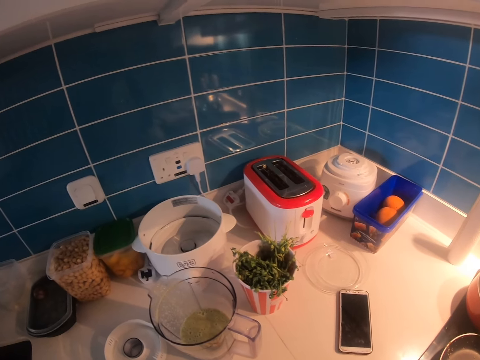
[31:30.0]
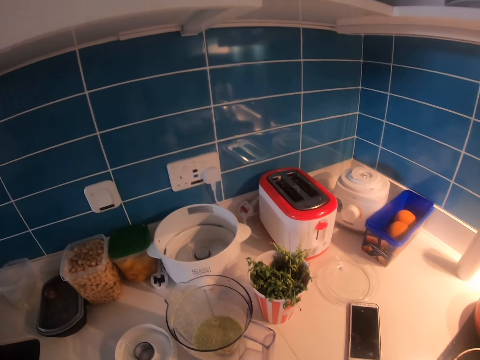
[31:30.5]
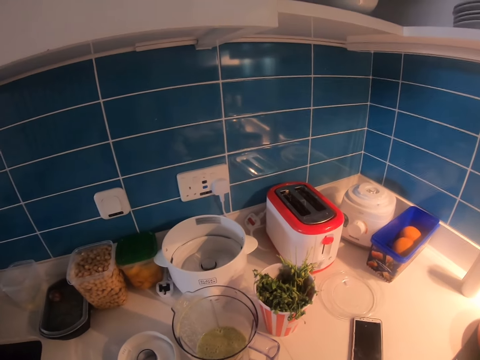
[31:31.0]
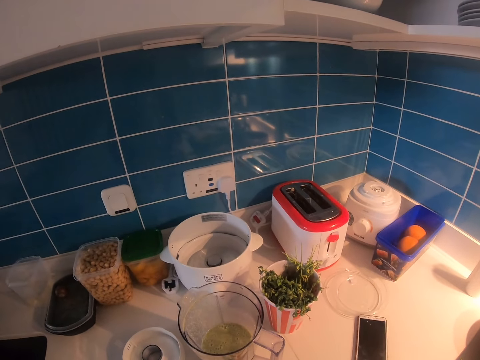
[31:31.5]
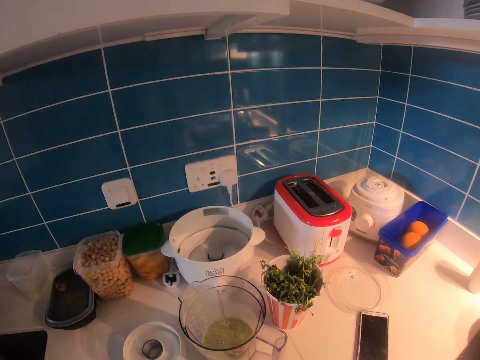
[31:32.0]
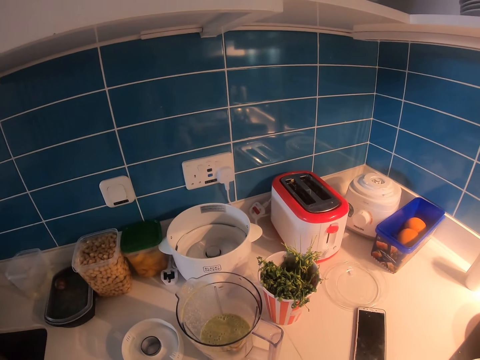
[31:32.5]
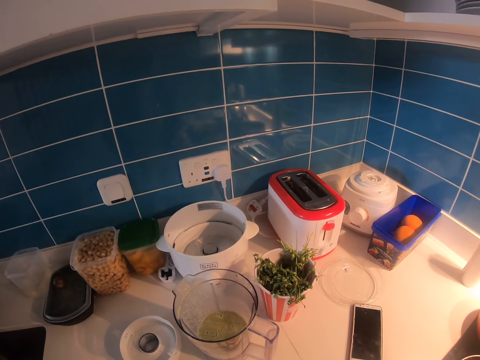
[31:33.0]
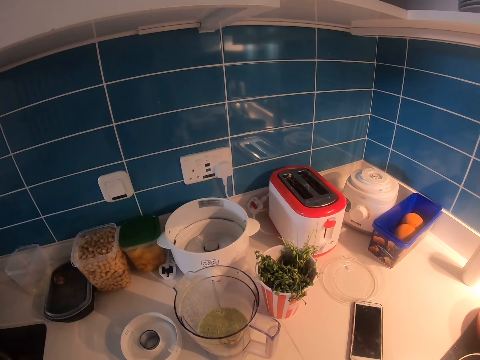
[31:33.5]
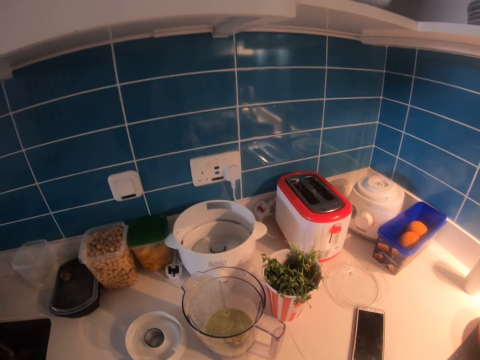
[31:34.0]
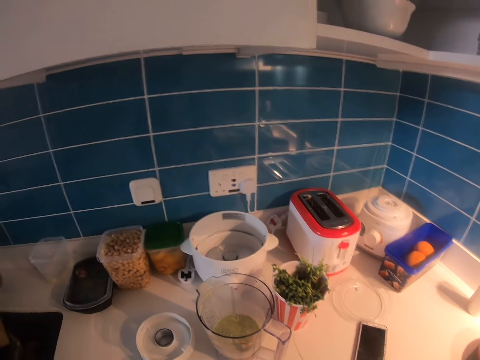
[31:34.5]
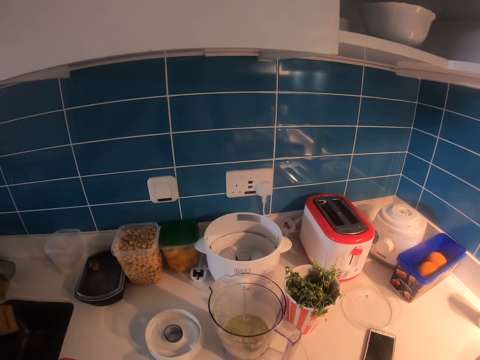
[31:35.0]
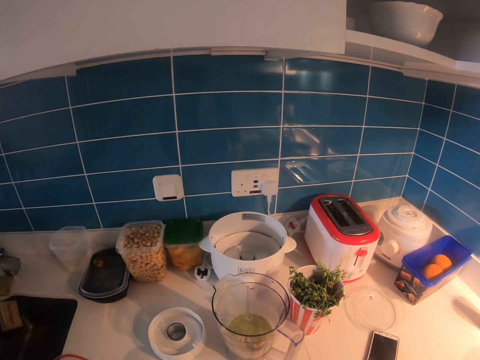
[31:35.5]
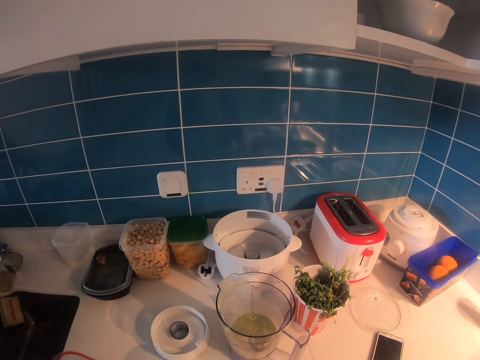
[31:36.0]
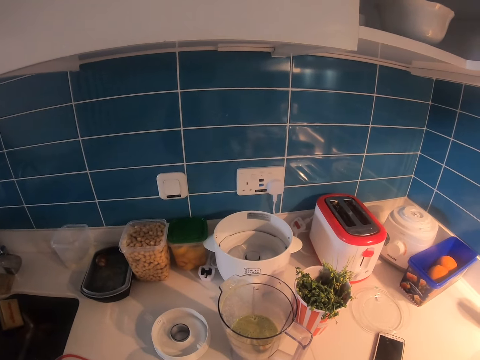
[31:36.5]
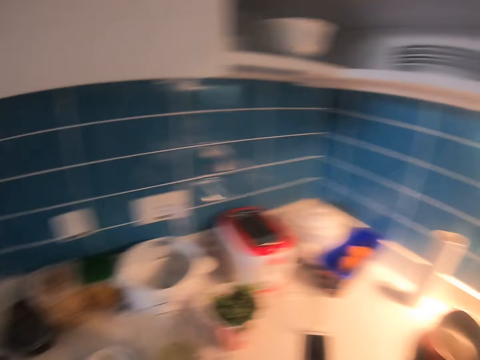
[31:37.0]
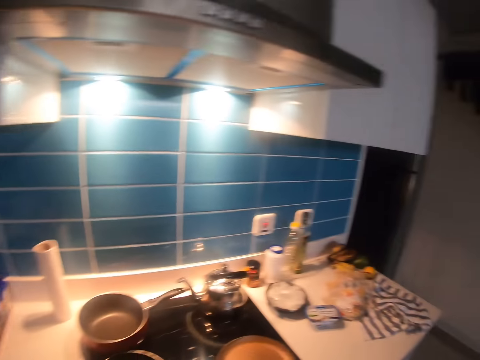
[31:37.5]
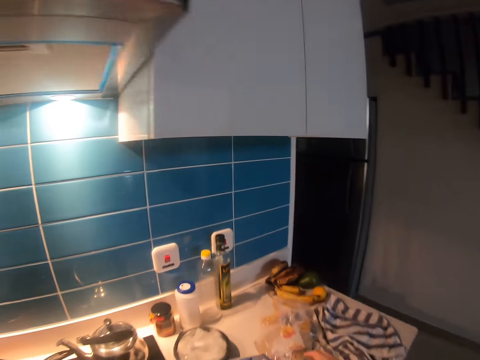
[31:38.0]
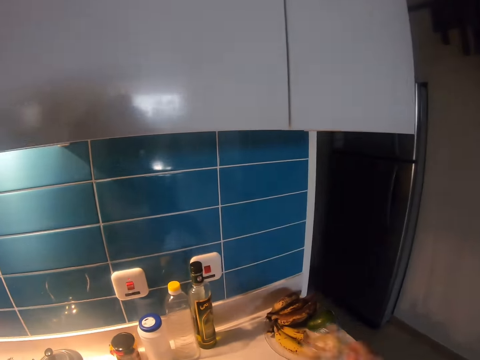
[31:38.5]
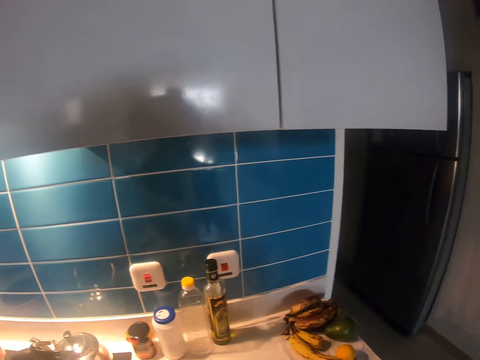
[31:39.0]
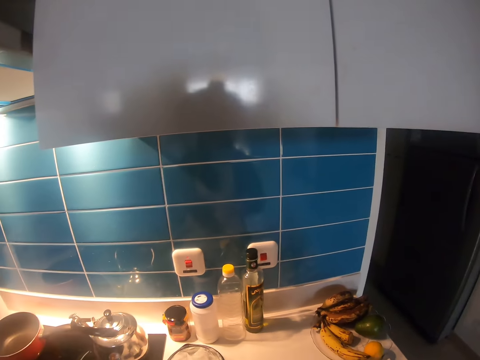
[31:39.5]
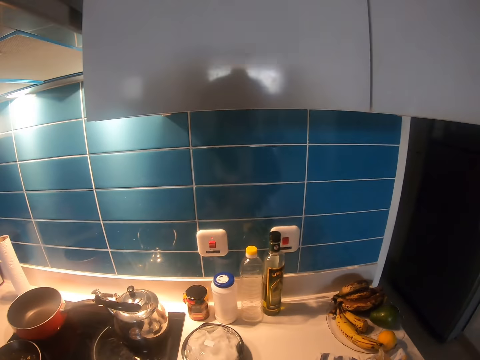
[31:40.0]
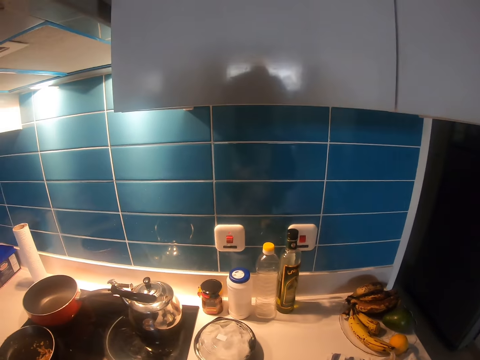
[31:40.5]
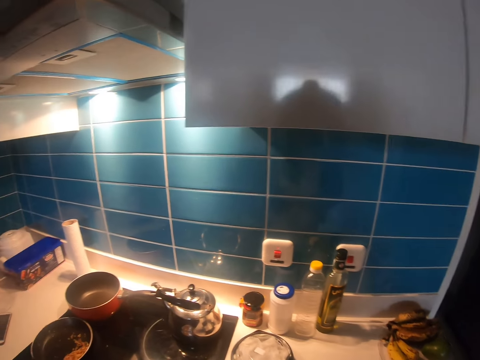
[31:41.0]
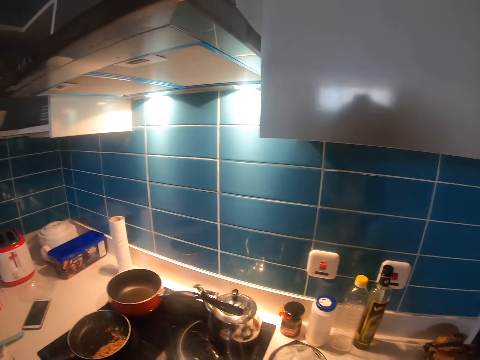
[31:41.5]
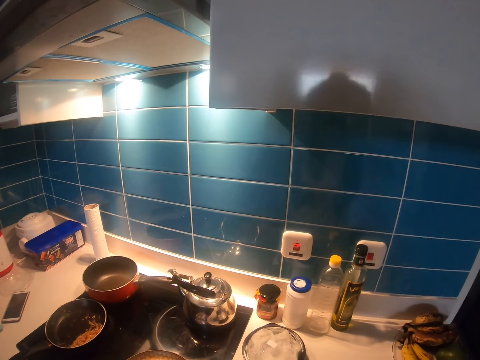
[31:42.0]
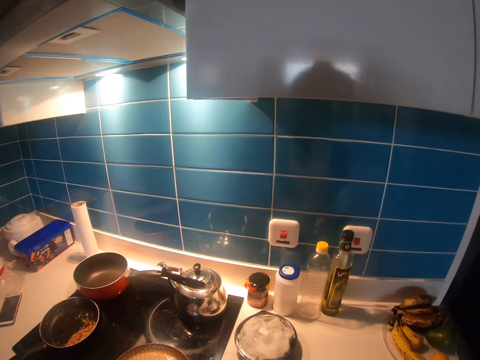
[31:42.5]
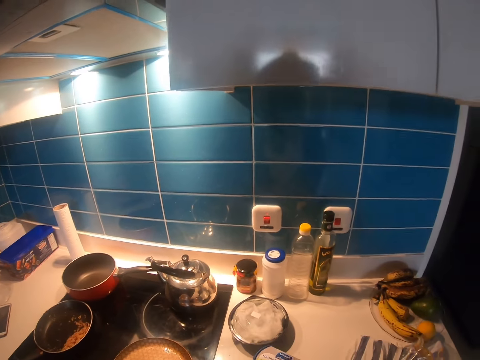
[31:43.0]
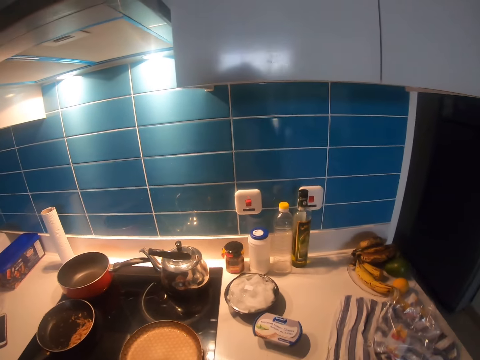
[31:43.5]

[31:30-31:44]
The camera wearer picks up the plastic paper from the plastic bag. He looks around. He moves his body.

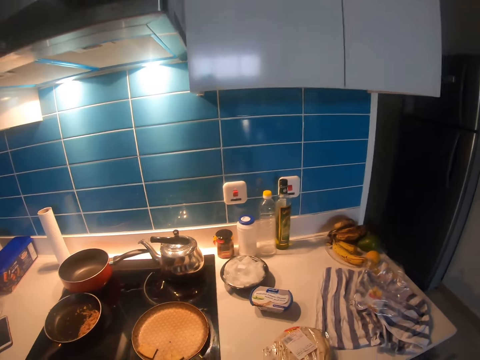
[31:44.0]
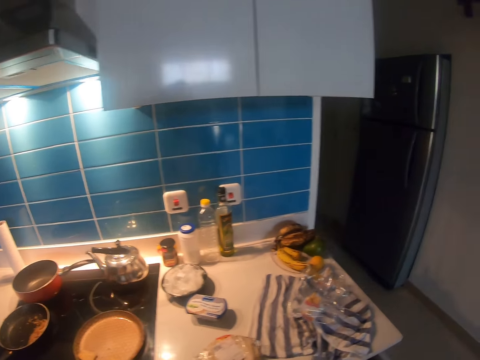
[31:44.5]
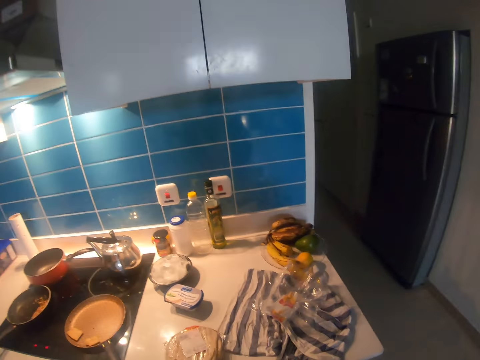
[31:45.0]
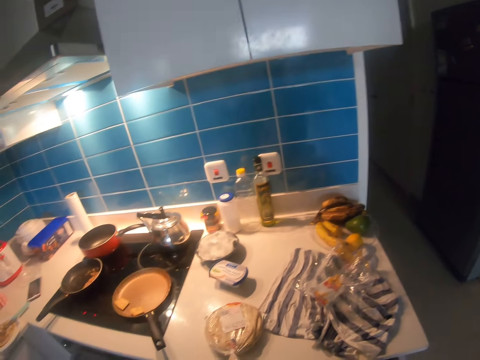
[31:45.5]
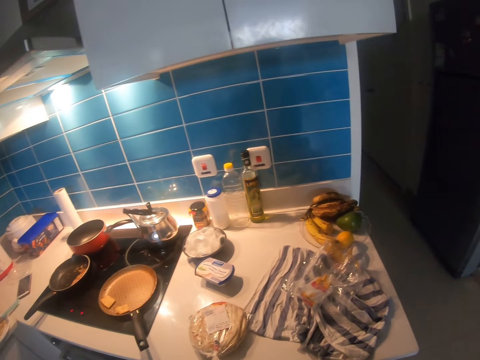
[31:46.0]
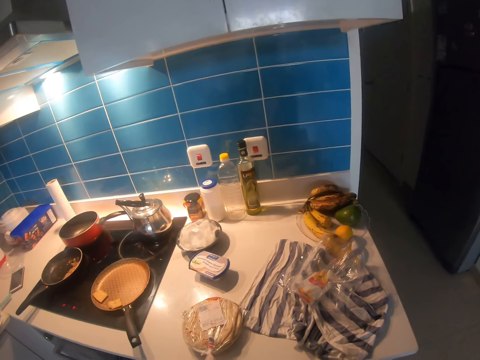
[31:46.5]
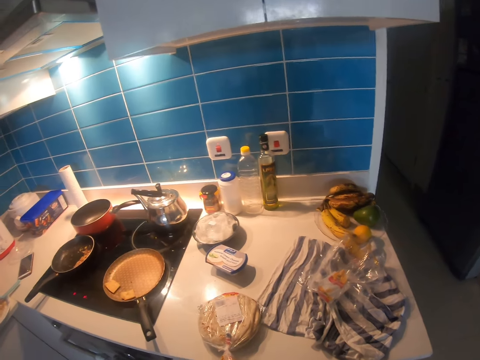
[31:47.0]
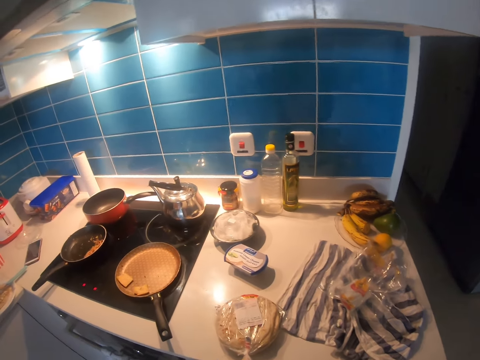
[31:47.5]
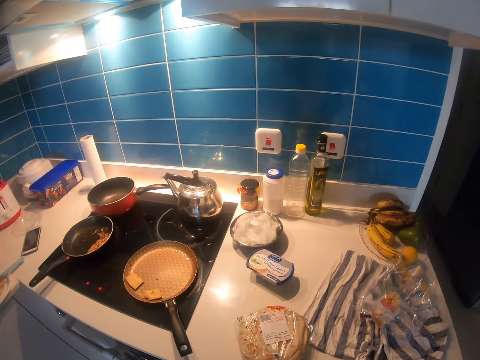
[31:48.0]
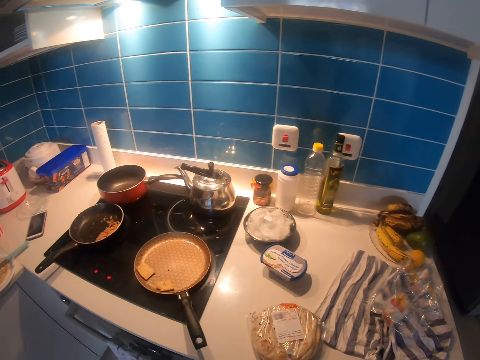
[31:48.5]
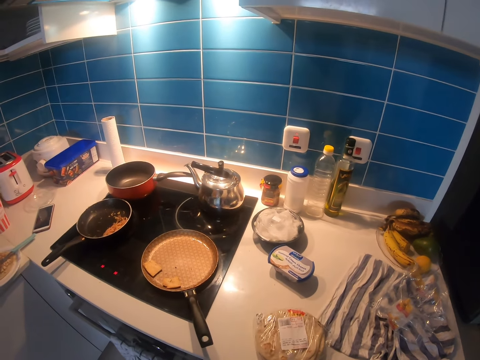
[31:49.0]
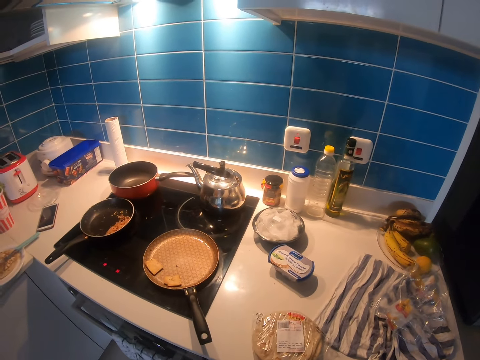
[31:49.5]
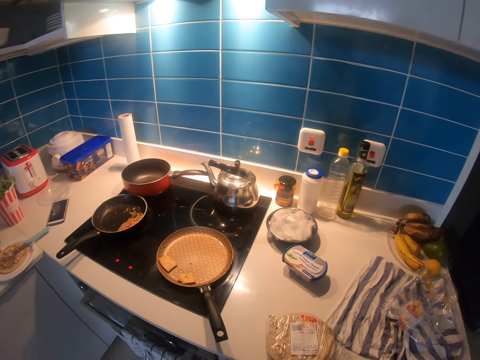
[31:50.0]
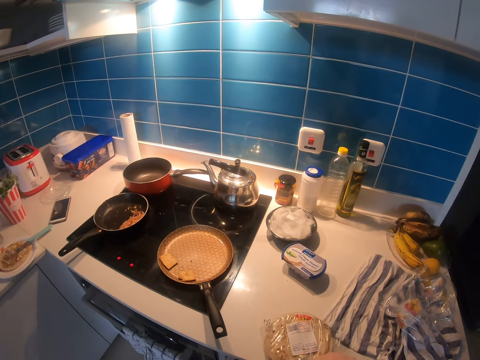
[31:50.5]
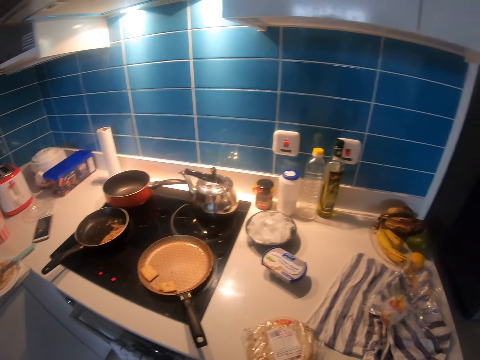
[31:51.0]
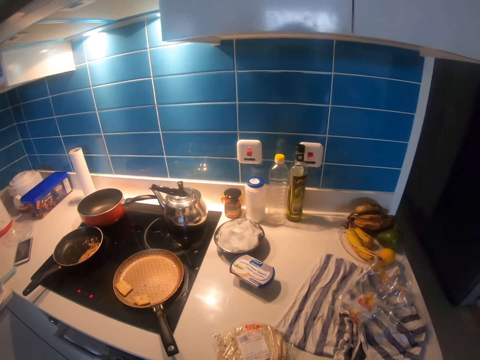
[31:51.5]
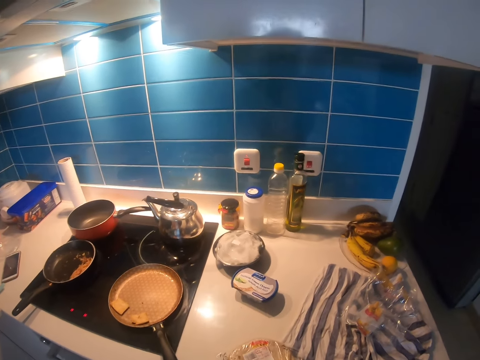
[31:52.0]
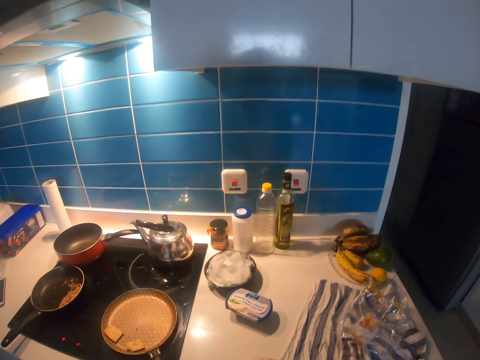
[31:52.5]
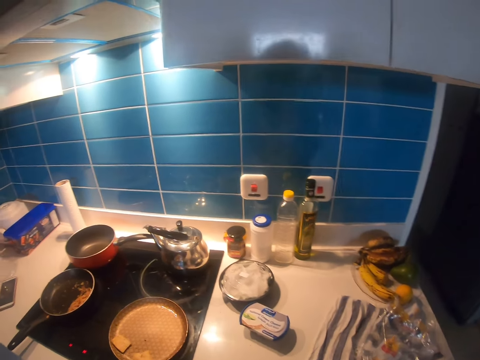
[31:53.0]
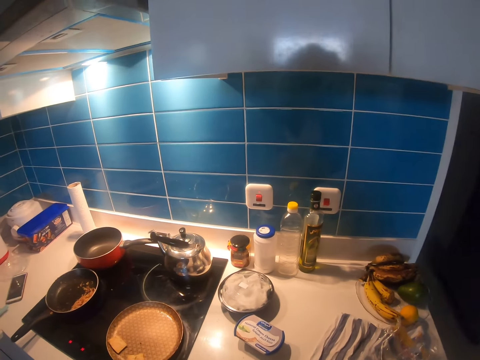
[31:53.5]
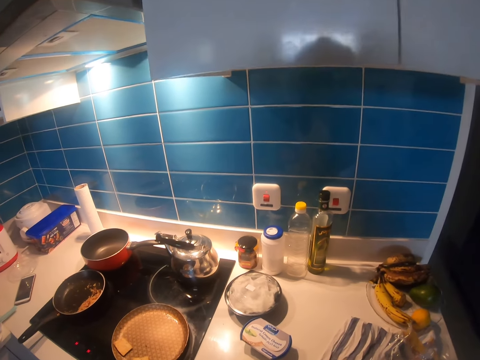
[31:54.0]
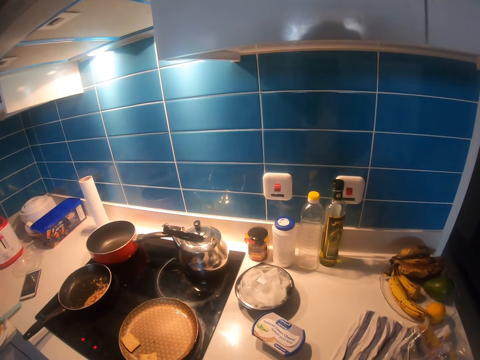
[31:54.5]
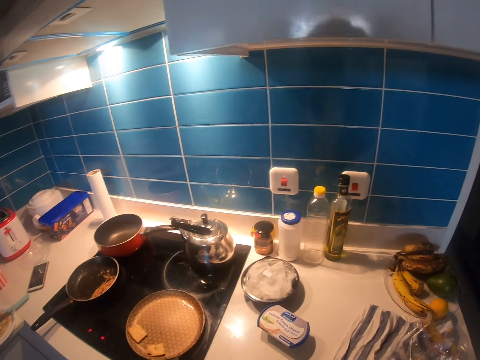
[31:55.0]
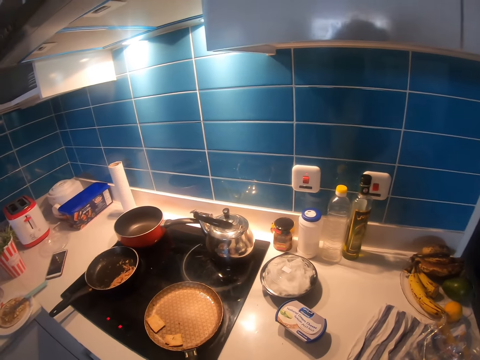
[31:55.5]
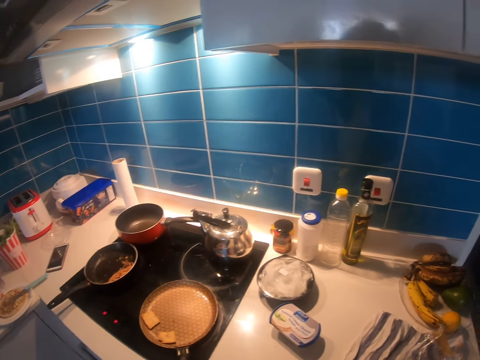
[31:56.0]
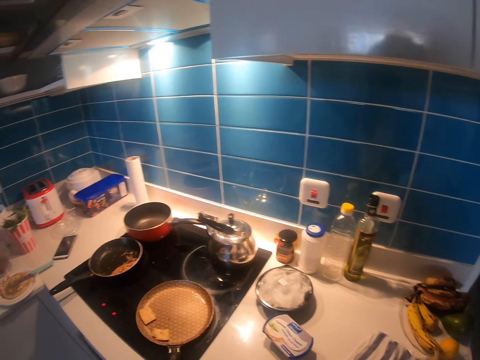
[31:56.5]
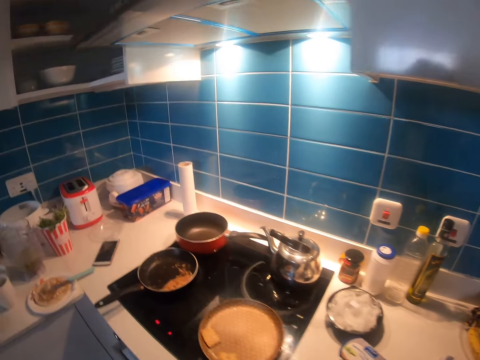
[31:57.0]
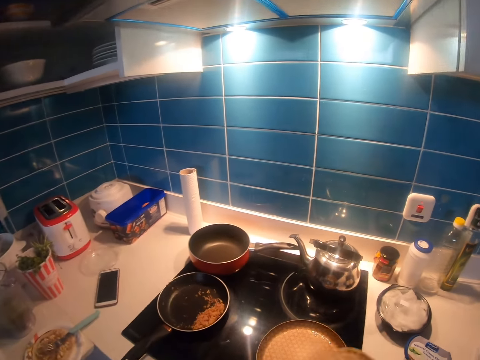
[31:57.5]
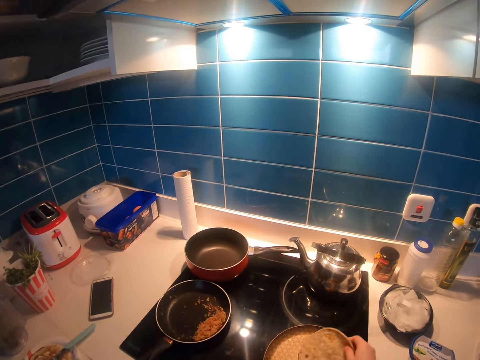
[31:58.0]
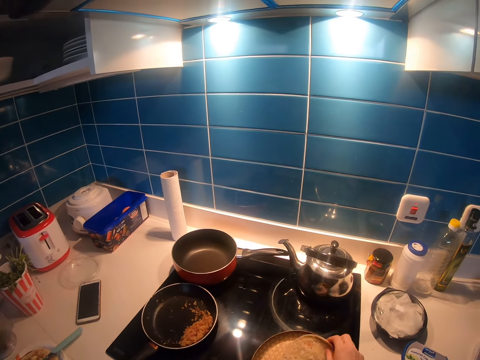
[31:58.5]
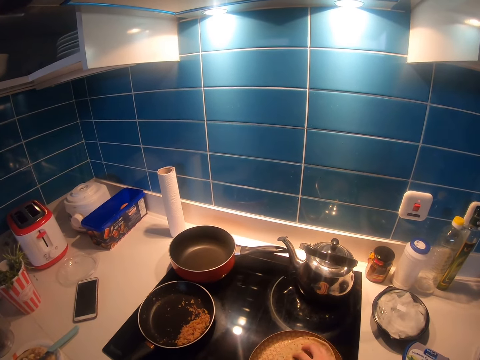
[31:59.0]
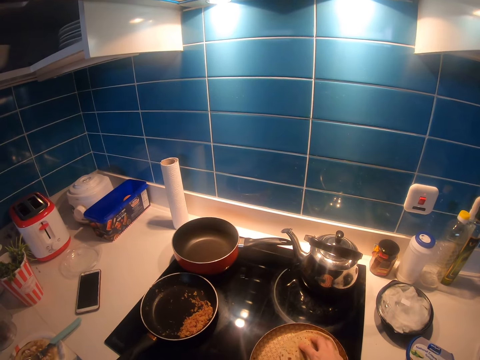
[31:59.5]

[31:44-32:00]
The camera wearer opens the drawer. They pick up a knife from the drawer. They touch a packet of something on the counter top. They cut the packet with the knife in hand. They put the knife on the counter top. They open the plastic bag. They unpack something from the packet. They remove chapati from the plastic bag. They put the chapati in the frying pan.
